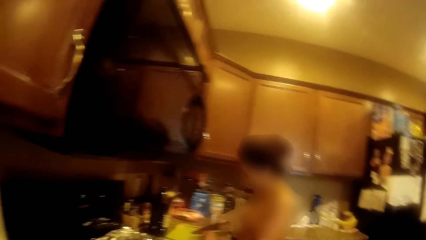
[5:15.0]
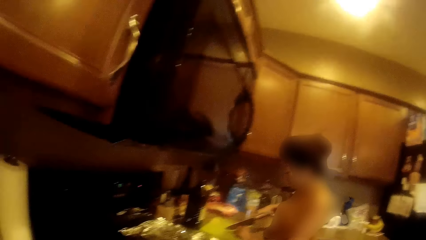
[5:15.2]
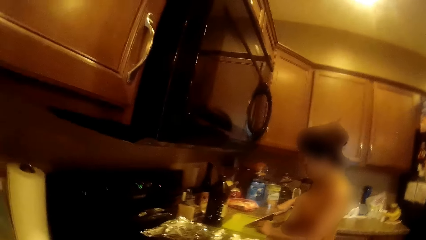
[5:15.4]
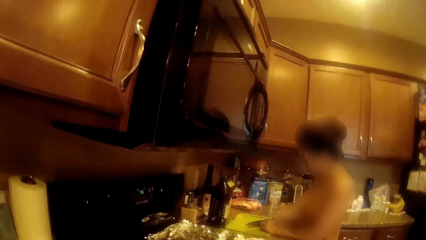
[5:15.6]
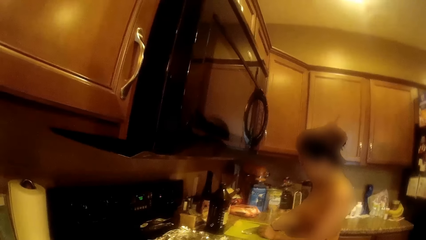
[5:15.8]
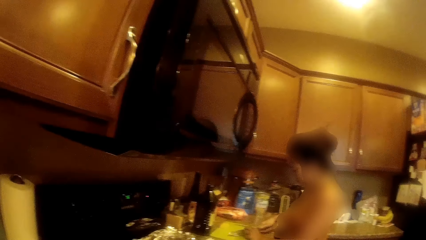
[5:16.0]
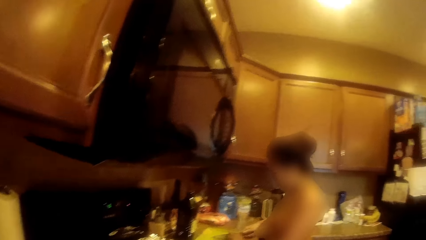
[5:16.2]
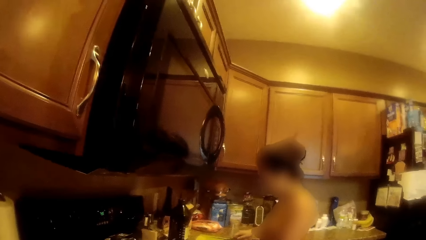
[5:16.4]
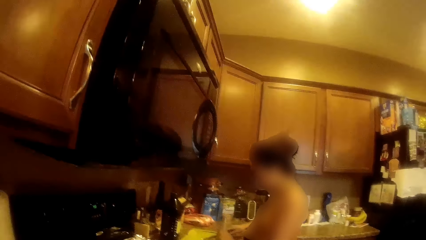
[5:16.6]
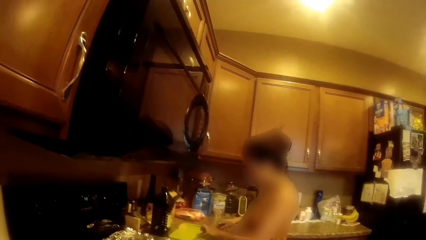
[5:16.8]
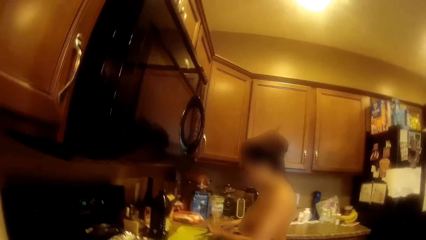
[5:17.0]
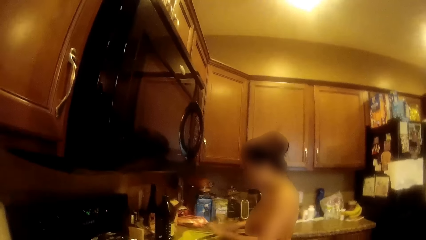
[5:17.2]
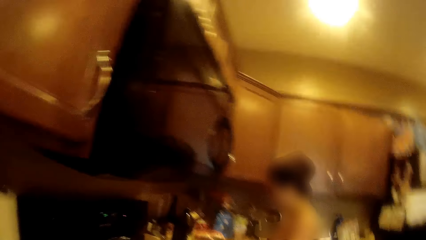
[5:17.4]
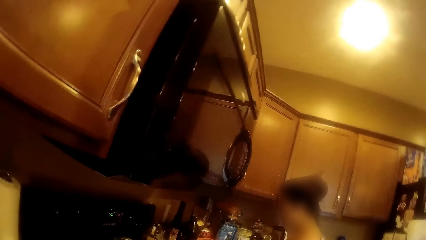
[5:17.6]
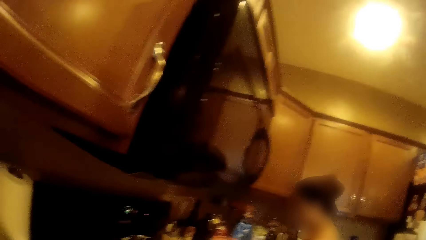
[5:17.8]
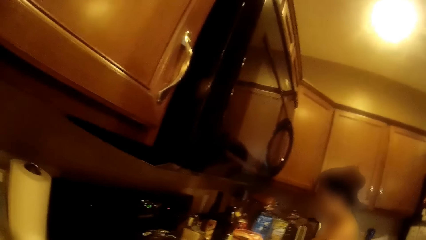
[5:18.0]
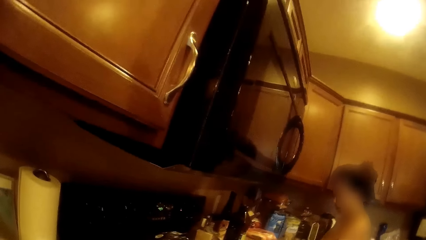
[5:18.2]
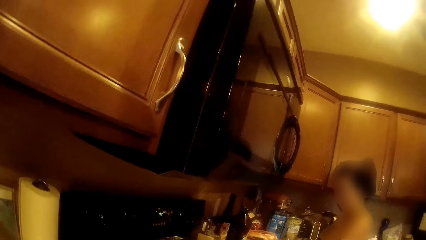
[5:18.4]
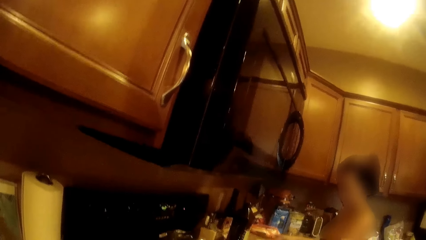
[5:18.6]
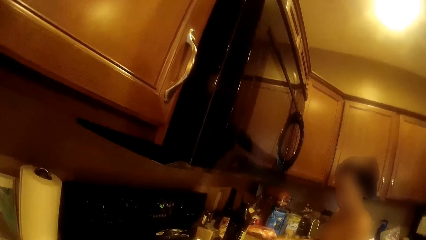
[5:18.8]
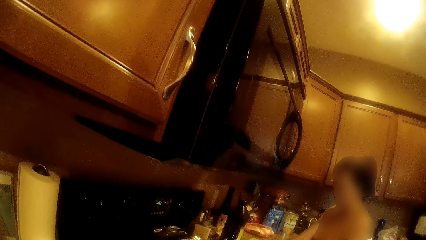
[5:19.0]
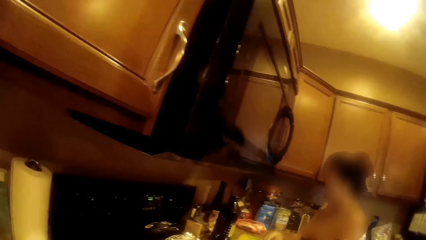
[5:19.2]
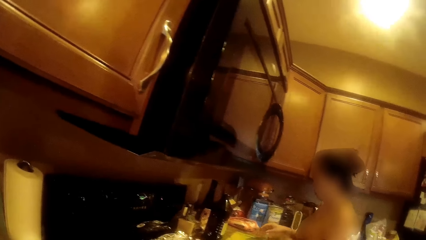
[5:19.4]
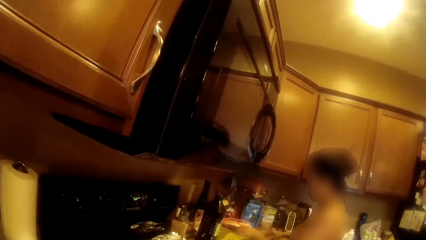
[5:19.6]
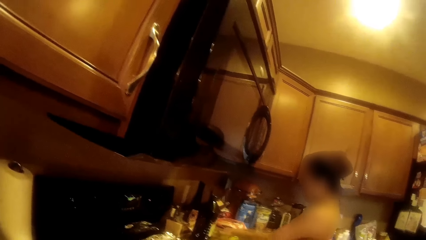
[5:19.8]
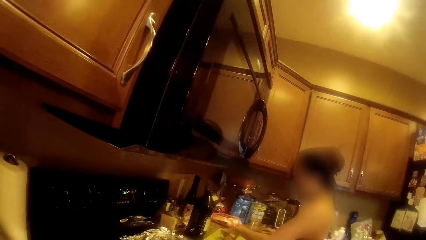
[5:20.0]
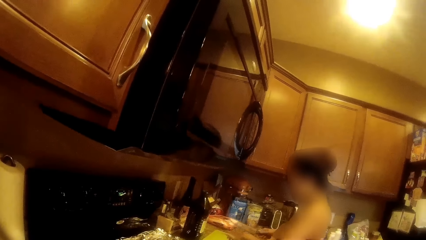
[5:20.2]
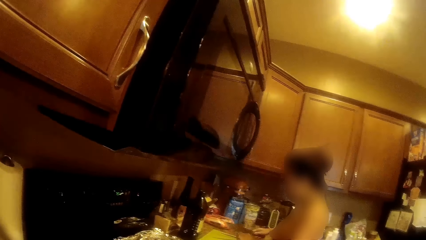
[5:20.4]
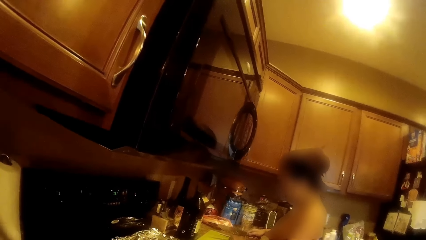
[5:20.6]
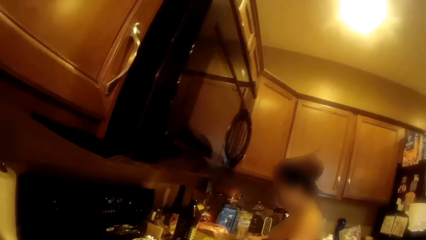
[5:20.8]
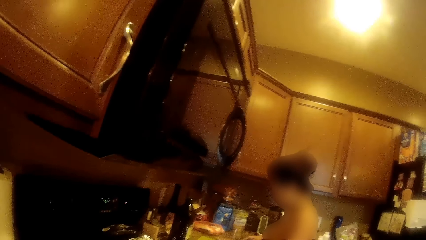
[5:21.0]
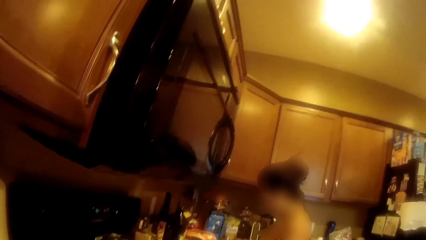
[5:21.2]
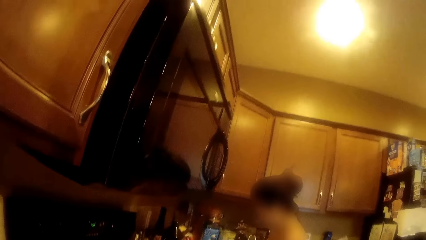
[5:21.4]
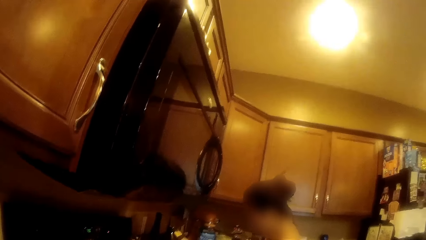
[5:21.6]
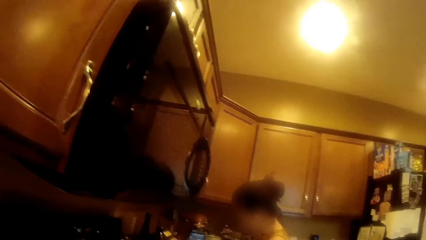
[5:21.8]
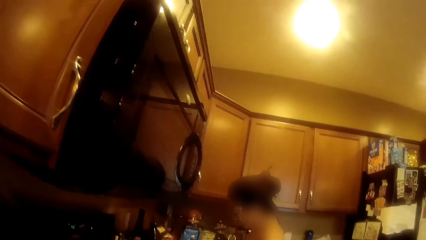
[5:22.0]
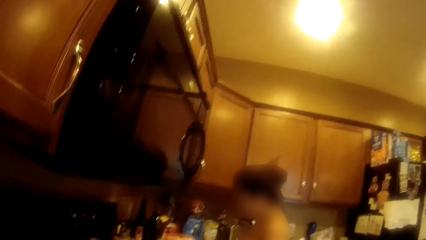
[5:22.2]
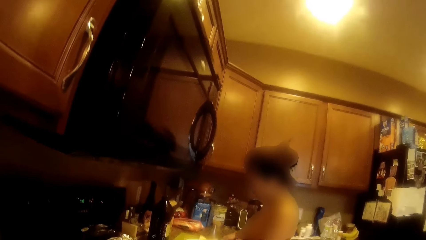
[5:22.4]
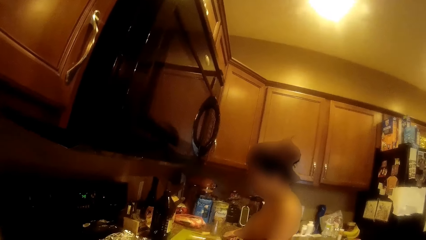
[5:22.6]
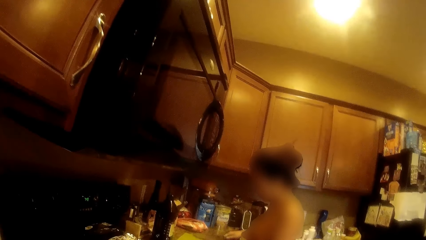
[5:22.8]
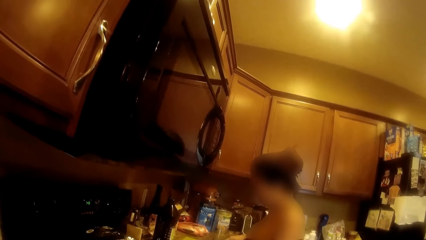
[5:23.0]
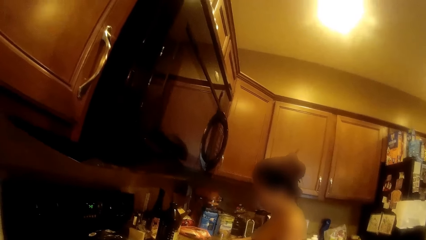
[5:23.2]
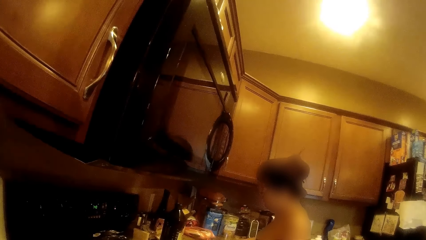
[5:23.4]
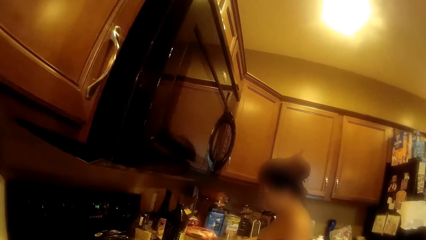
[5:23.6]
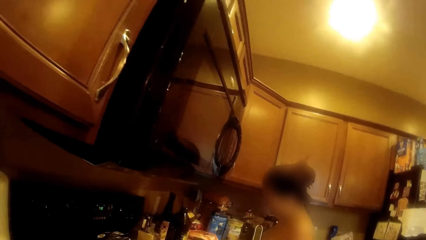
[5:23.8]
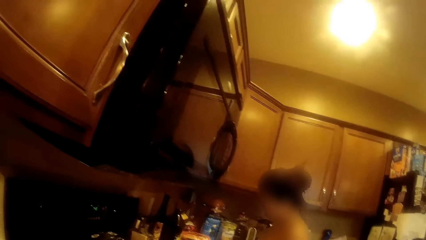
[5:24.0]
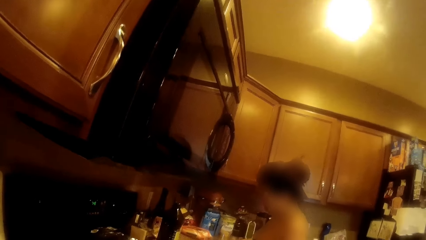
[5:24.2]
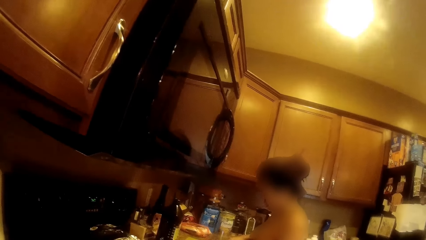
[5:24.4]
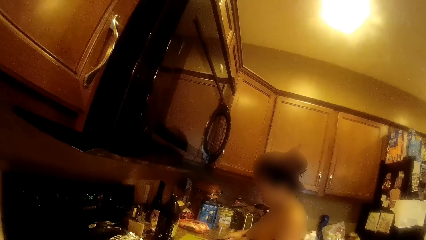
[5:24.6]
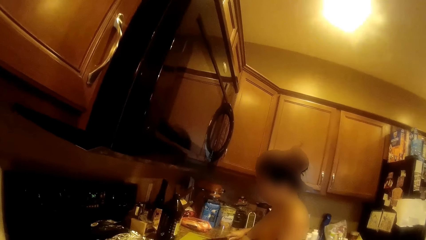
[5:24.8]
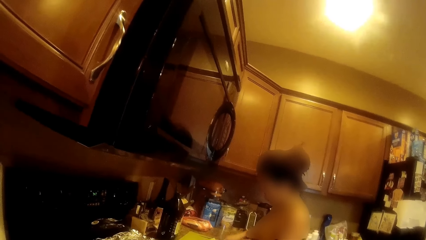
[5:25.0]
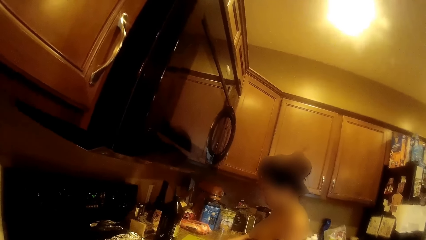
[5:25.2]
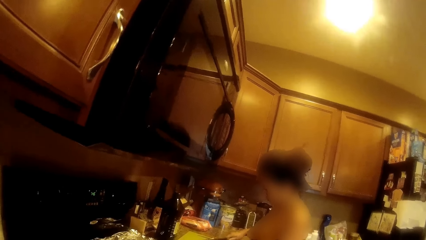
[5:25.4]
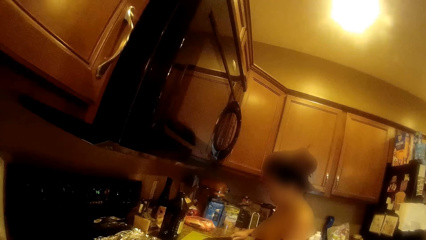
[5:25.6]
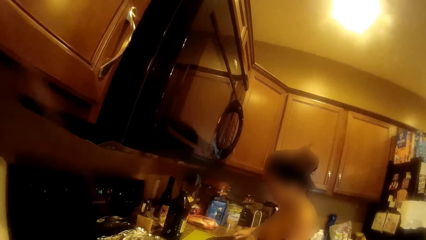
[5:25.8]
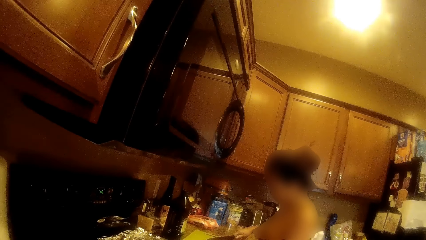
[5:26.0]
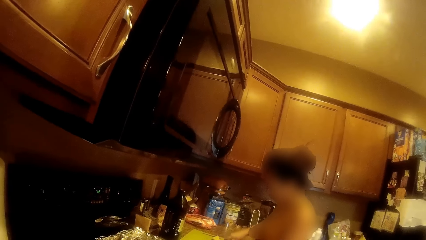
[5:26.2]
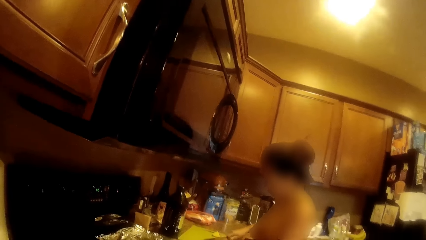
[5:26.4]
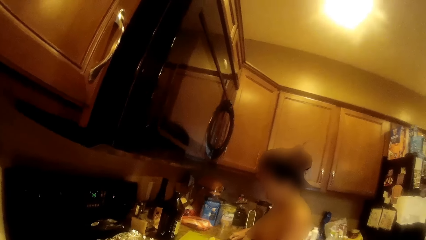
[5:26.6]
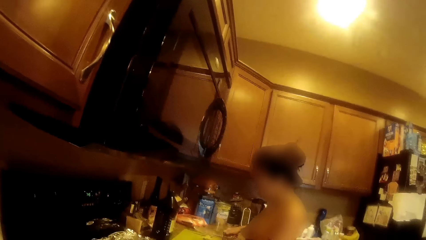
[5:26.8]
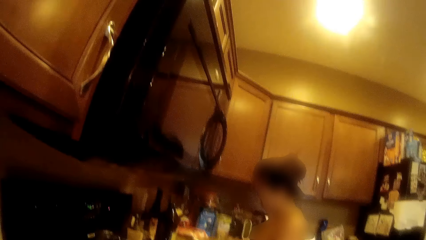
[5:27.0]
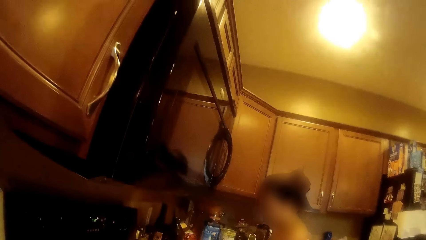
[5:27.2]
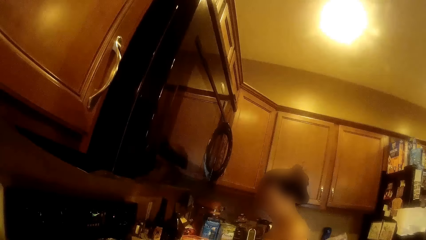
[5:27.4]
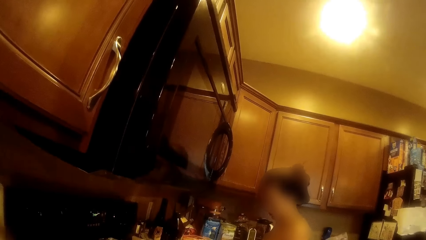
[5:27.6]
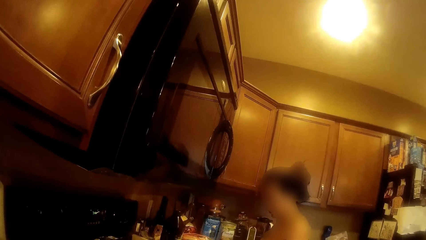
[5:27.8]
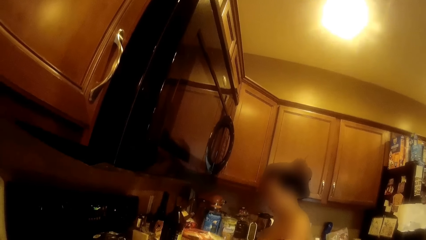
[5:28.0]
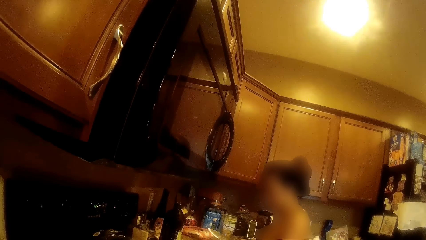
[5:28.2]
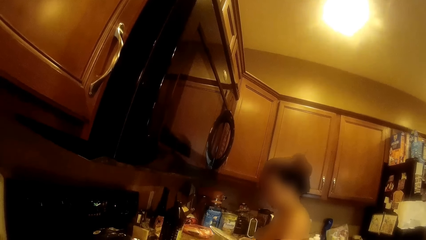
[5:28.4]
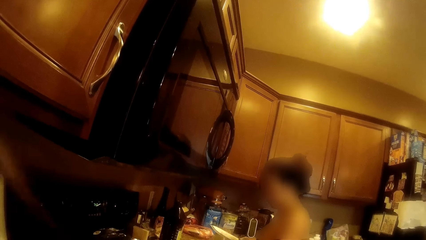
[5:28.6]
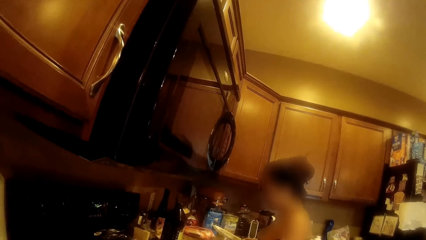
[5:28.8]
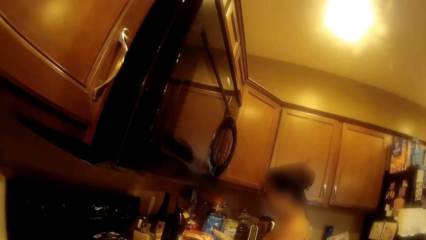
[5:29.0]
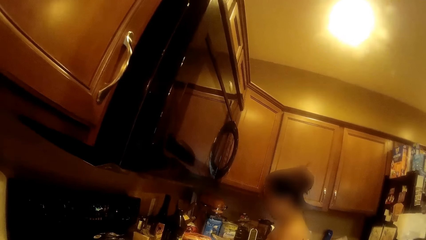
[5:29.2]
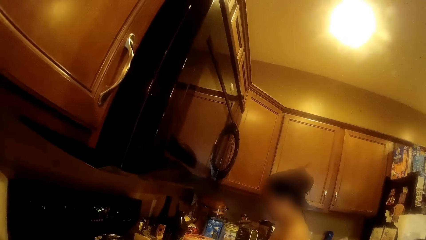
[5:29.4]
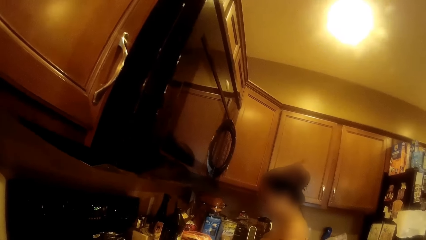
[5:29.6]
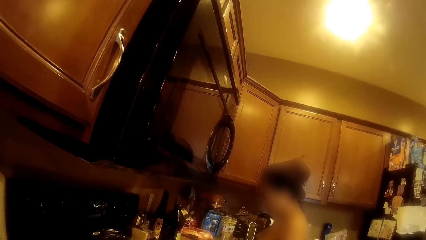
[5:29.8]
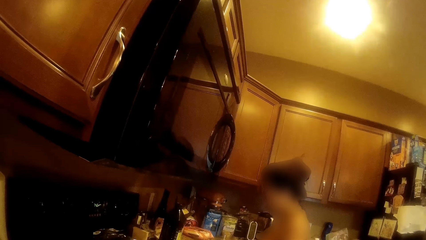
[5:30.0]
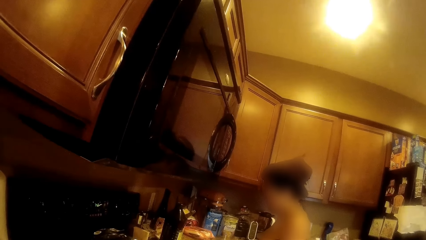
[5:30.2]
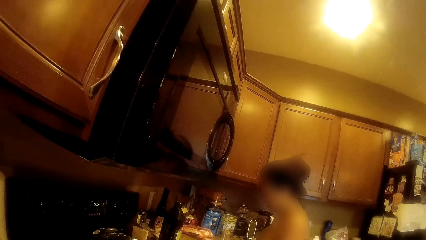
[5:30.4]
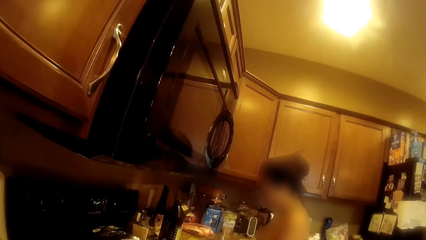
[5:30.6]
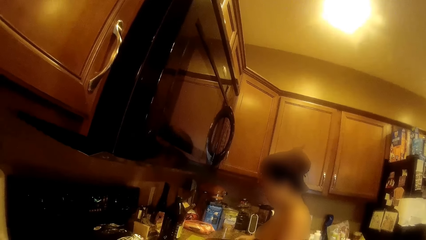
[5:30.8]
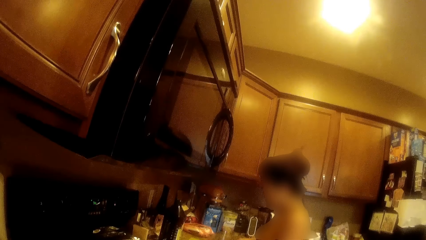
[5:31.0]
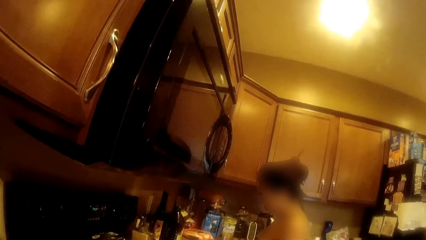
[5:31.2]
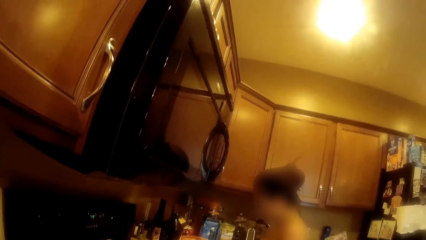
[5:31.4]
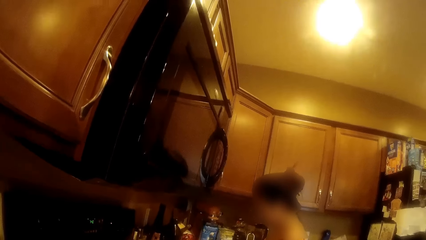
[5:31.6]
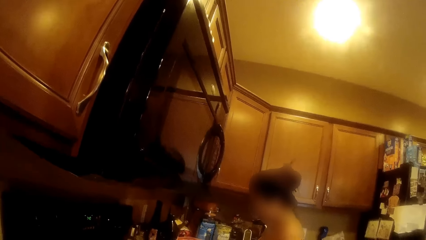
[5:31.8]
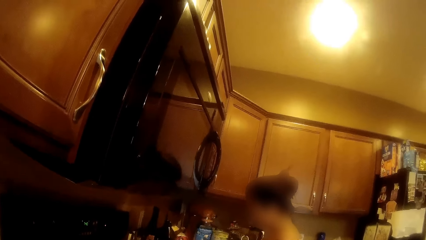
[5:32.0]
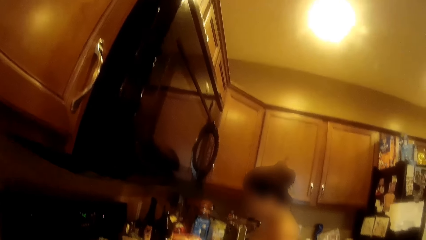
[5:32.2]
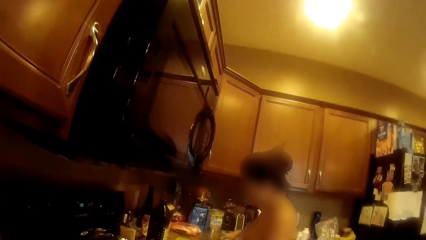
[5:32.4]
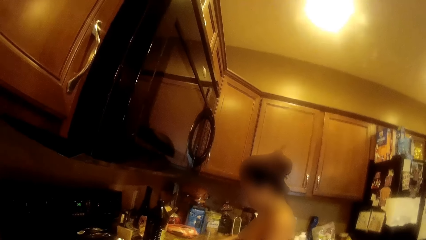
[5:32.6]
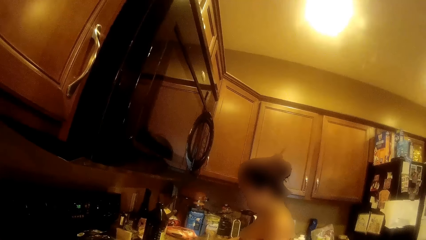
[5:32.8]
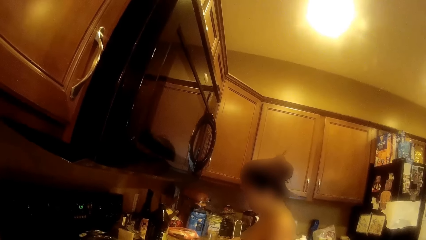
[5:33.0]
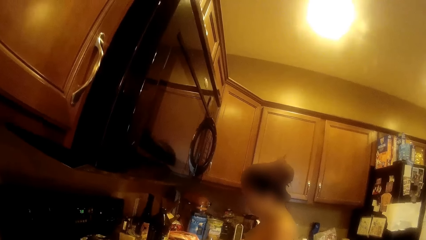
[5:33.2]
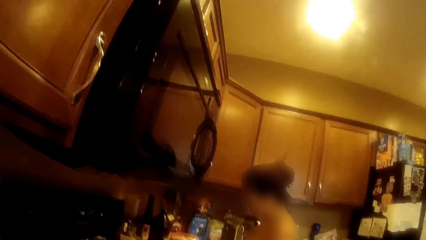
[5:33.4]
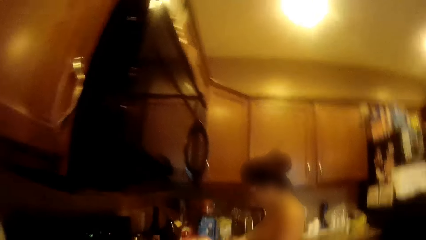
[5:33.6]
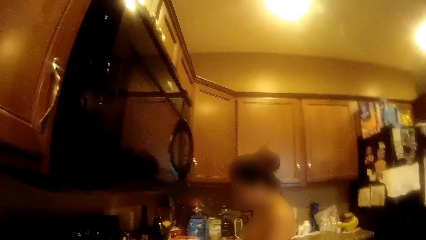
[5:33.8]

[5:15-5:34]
The woman moves an Irish potato on the chopping board with her left hand. The woman cuts the Irish potato on the chopping board with the knife in her right hand.
